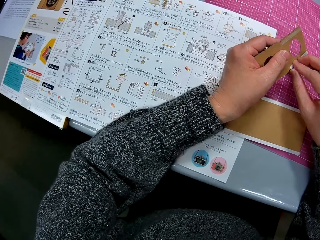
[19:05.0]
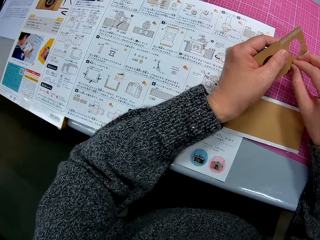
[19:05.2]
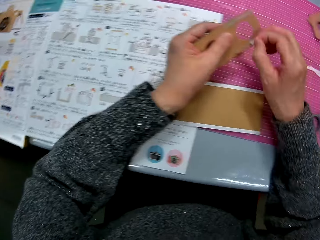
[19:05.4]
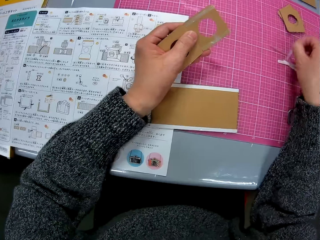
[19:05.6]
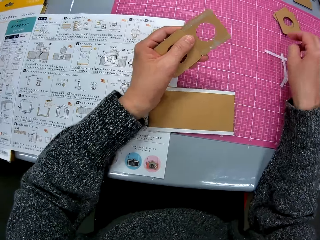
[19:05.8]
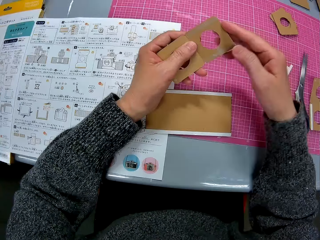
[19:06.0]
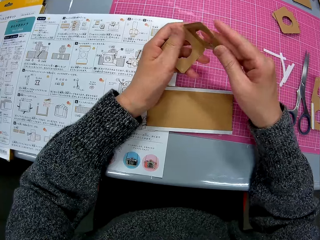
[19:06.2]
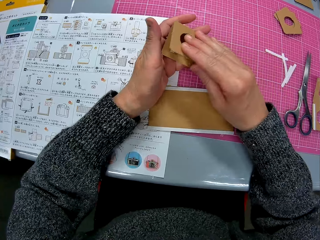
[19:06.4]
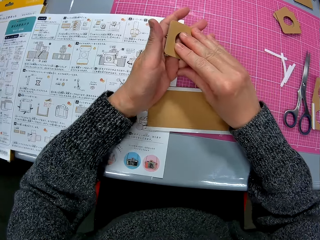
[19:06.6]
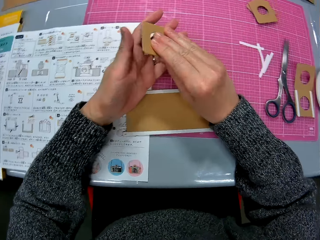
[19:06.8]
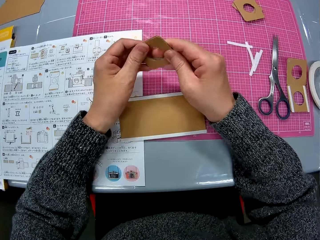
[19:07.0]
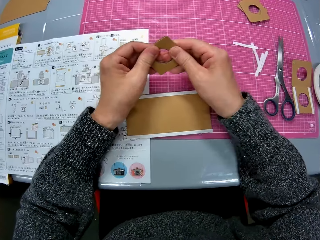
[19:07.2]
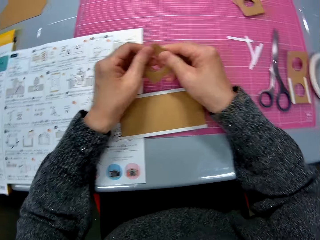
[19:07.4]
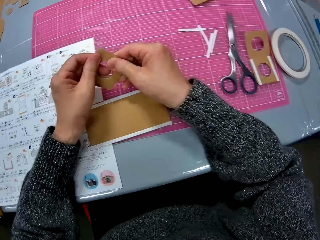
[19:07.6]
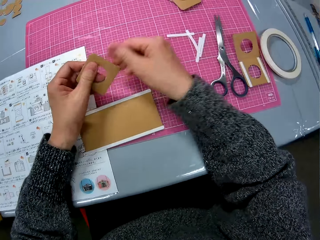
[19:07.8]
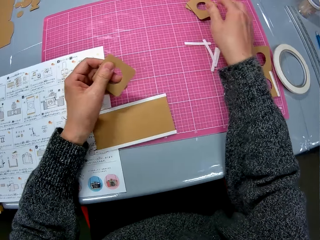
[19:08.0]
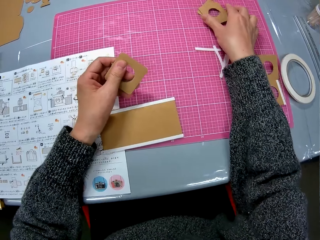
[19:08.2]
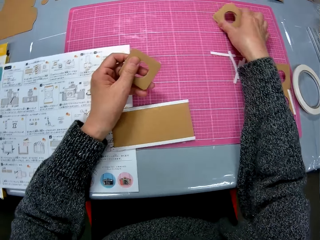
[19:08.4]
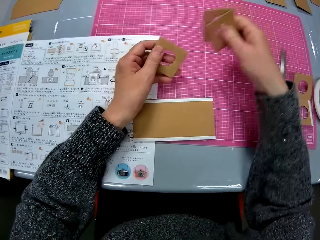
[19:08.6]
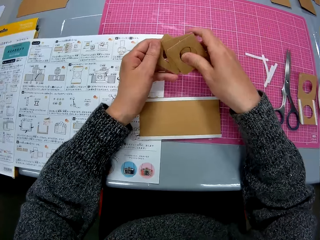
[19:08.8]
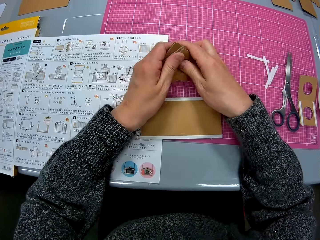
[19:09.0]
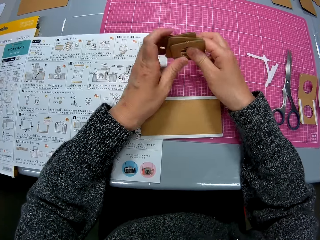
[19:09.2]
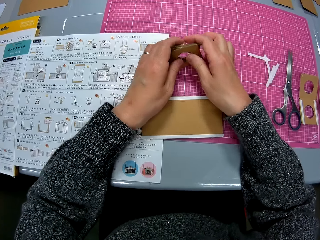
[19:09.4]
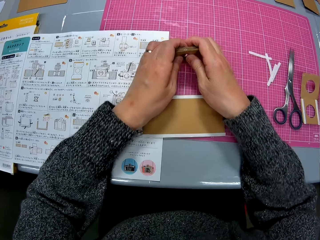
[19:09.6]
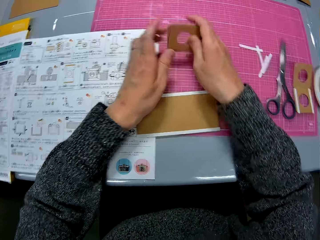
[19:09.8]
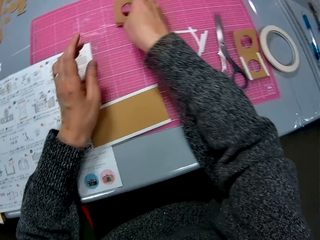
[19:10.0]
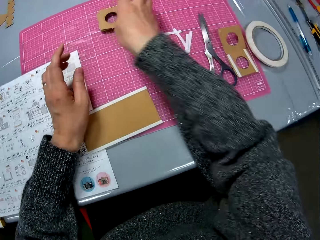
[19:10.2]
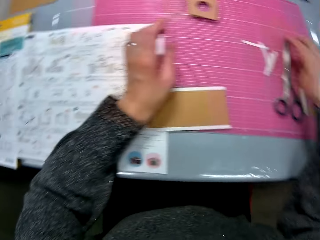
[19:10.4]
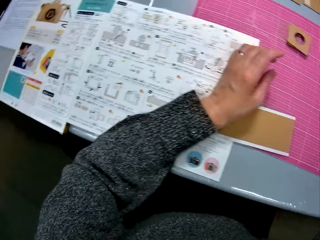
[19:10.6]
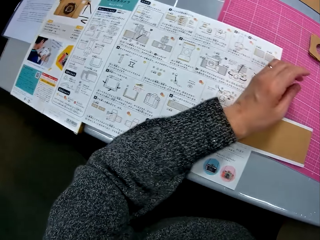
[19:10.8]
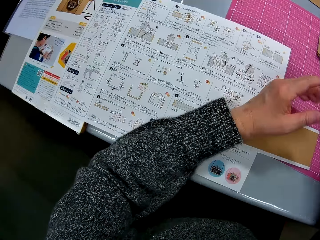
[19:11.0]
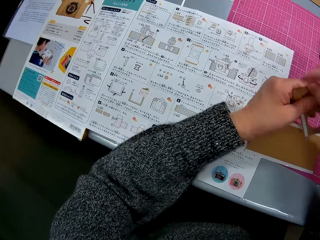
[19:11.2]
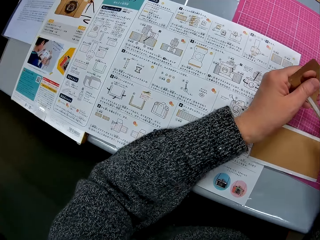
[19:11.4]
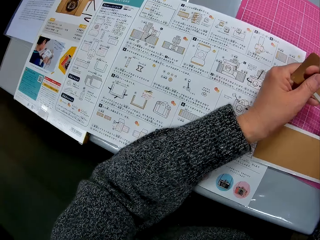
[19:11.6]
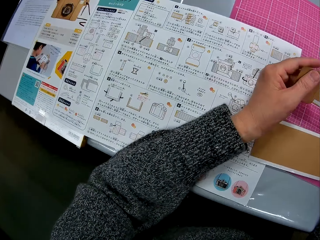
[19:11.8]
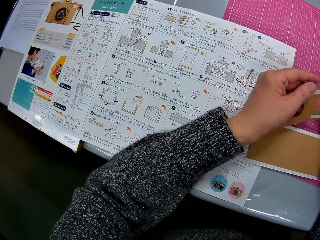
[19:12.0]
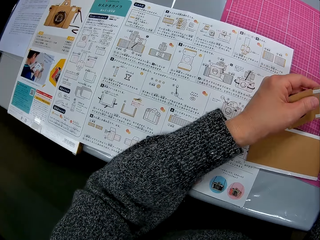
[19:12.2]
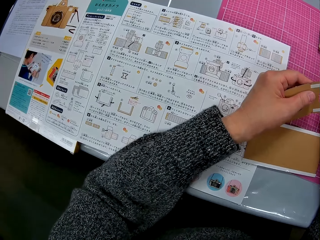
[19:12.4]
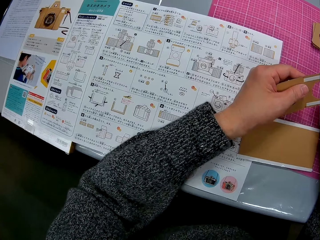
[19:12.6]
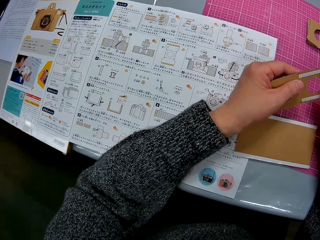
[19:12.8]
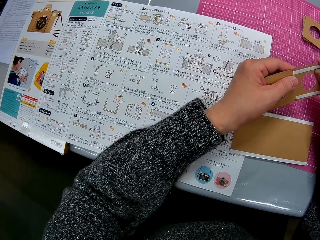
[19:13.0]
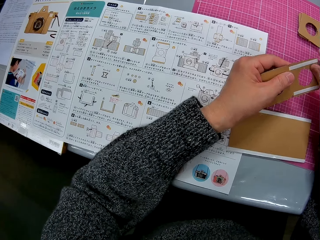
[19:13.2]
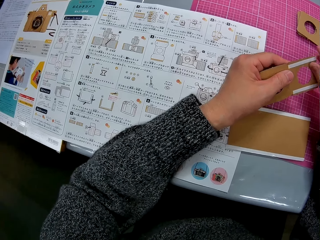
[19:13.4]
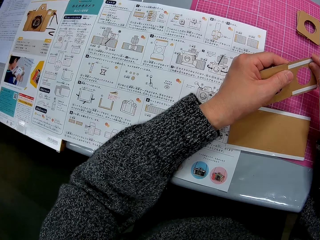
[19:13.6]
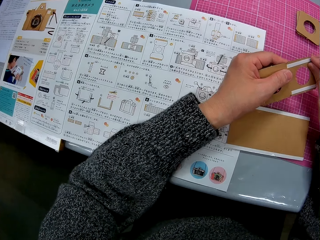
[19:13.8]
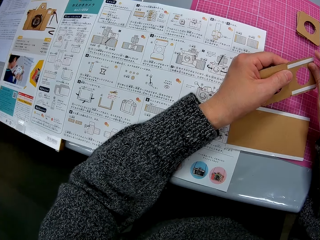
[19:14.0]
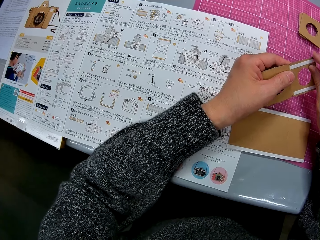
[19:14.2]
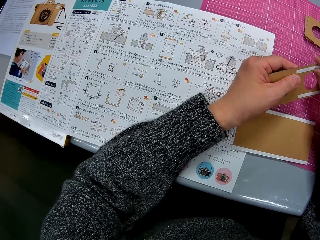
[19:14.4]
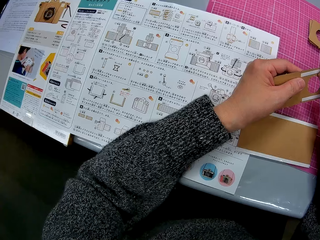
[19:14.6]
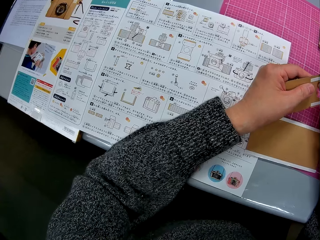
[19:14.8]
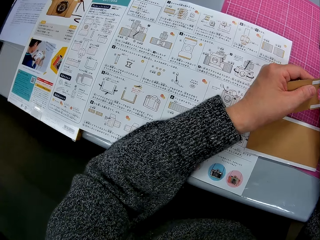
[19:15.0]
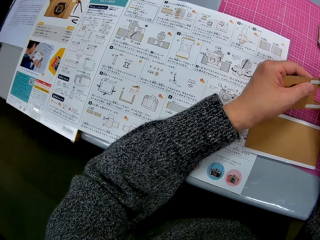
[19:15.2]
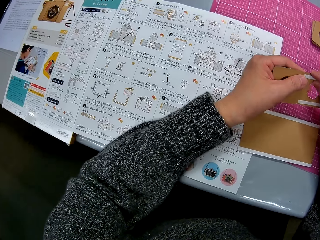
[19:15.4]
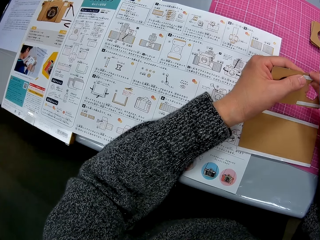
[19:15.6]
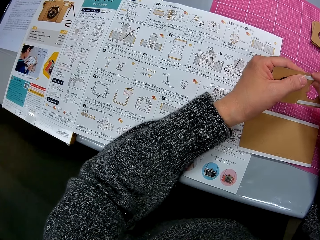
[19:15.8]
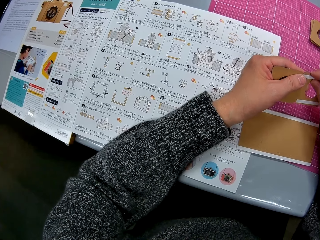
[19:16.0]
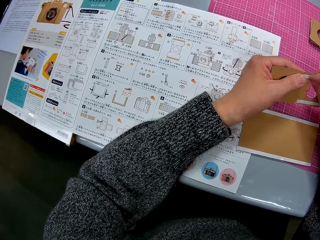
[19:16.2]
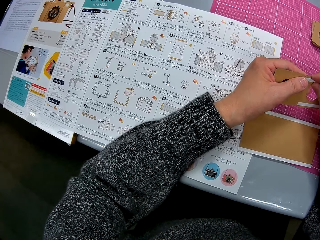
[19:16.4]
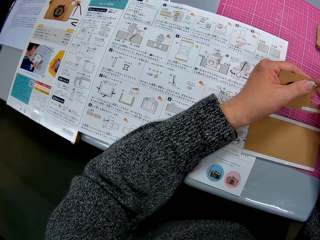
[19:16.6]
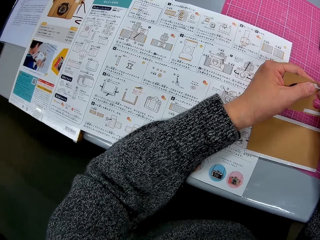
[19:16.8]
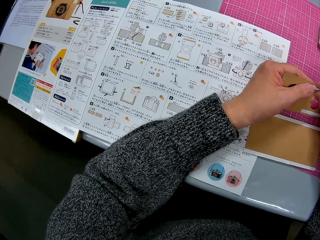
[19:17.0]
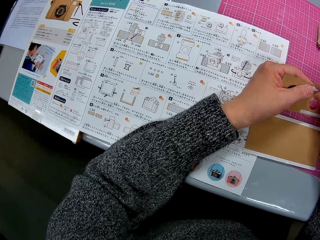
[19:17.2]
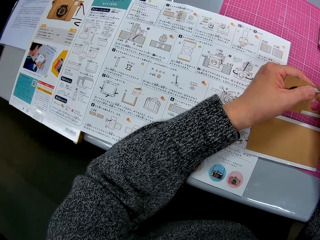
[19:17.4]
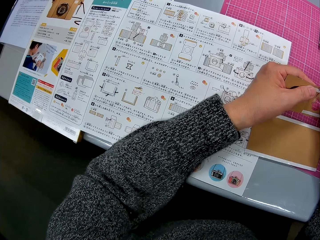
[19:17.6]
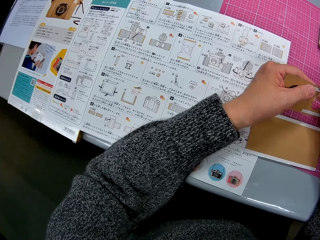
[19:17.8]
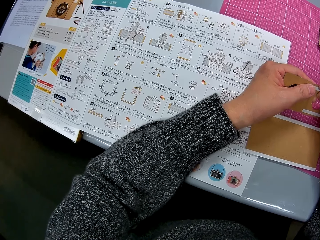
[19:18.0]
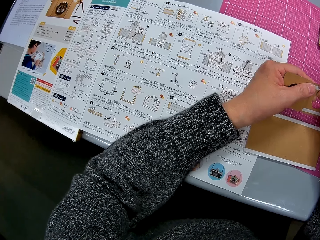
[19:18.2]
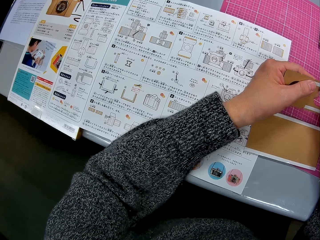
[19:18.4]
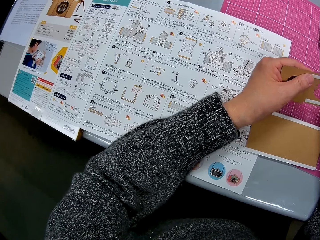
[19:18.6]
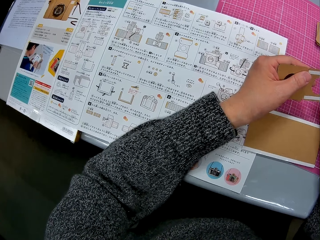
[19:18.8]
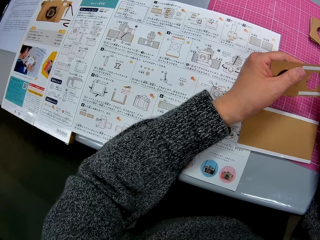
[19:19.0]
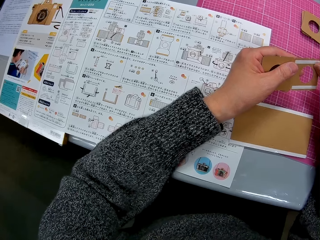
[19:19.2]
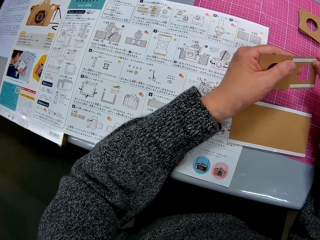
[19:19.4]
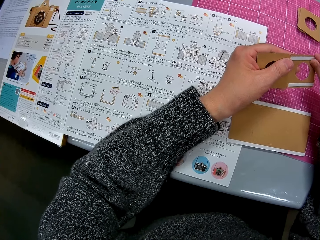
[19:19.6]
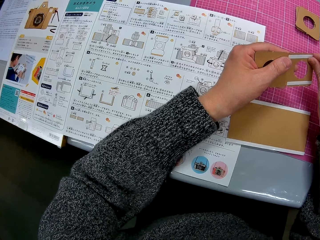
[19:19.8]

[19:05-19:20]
The camera wearer drops the piece of cello tape or sticker on the sheet. She folds the third cardboard piece or crafting paper with her two hands. She sticks the crafting paper. She picks up the other two cardboard pieces from the sheet. She collects the folded crafting paper. She holds the three cardboard pieces in her hands. She drops the three cardboard pieces on the sheet. She looks at the manual. She removes the piece of cello tape from the fourth cardboard piece. She removes a sticker.

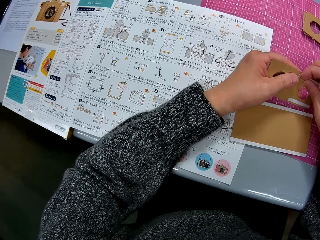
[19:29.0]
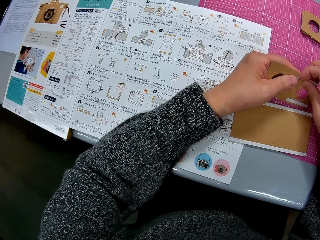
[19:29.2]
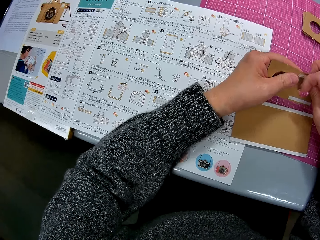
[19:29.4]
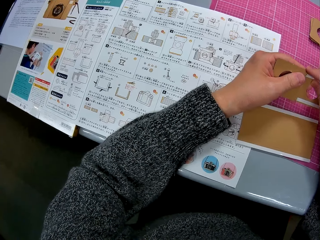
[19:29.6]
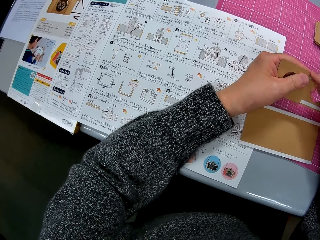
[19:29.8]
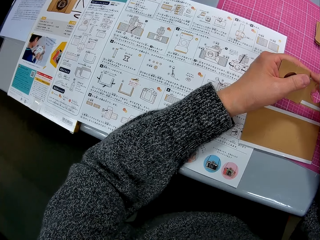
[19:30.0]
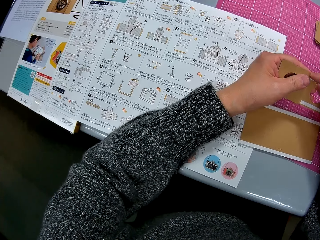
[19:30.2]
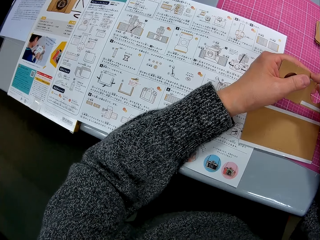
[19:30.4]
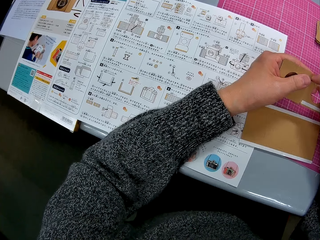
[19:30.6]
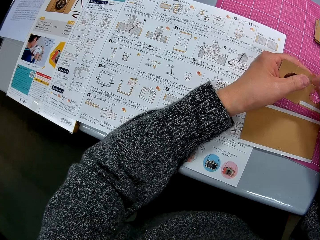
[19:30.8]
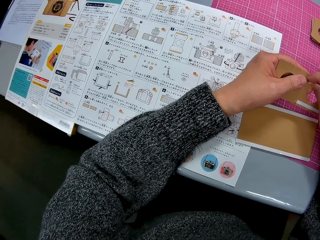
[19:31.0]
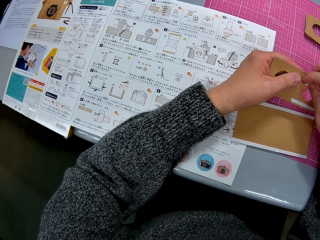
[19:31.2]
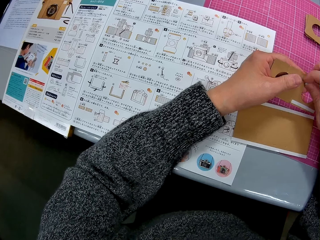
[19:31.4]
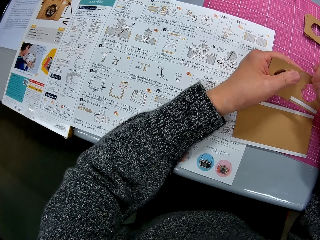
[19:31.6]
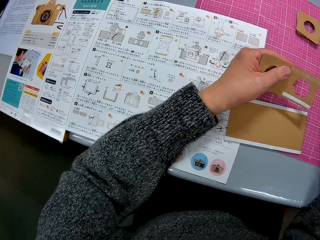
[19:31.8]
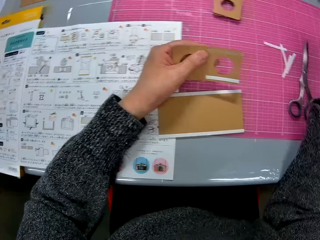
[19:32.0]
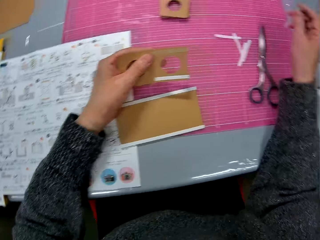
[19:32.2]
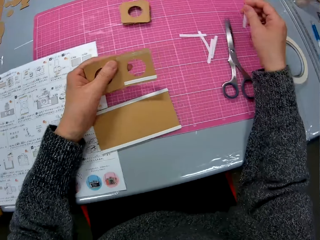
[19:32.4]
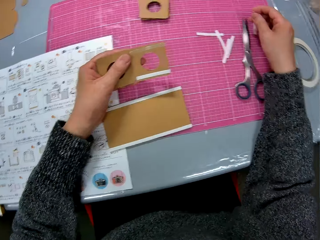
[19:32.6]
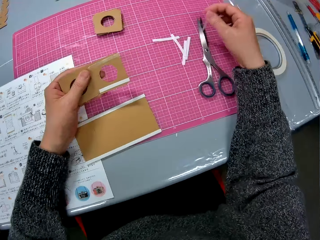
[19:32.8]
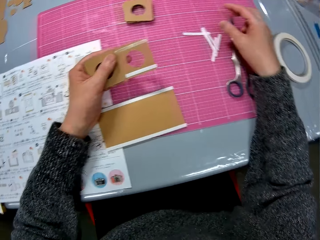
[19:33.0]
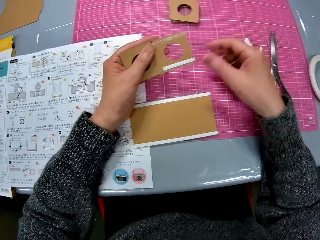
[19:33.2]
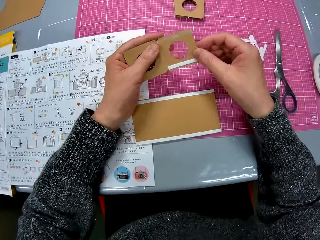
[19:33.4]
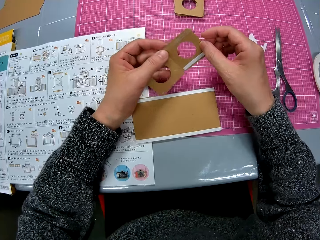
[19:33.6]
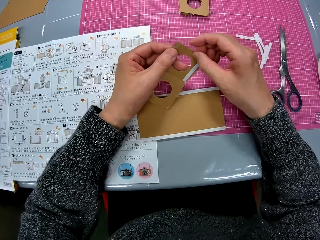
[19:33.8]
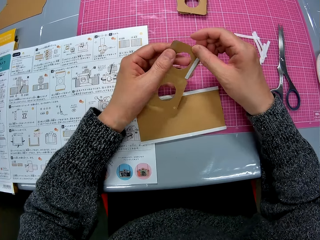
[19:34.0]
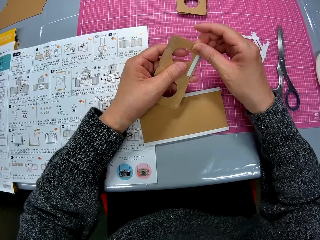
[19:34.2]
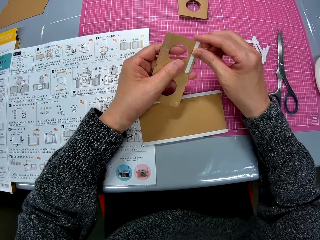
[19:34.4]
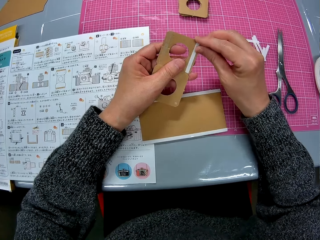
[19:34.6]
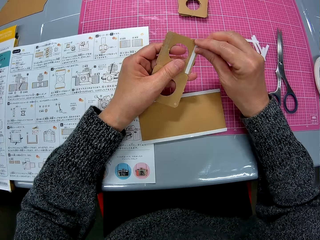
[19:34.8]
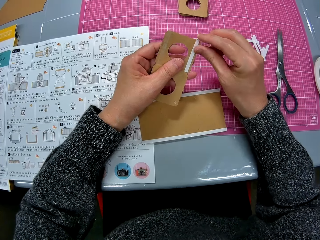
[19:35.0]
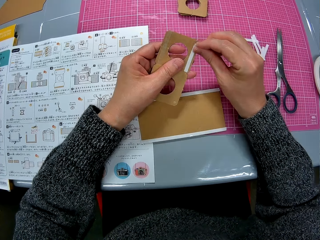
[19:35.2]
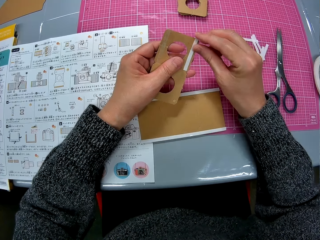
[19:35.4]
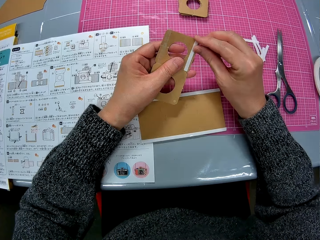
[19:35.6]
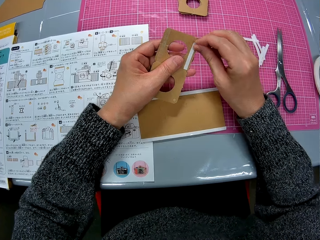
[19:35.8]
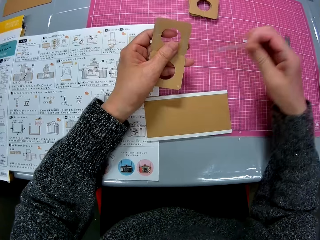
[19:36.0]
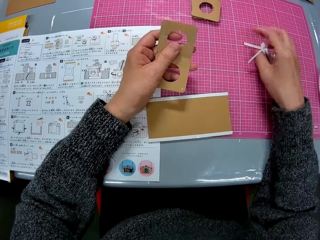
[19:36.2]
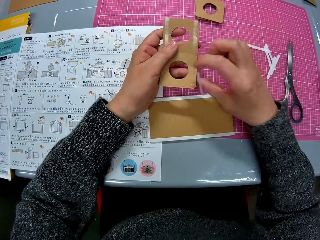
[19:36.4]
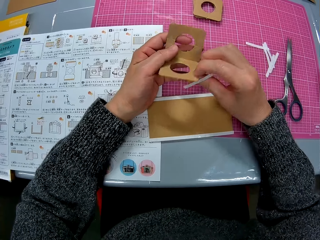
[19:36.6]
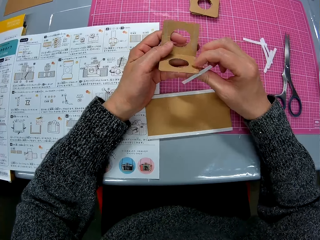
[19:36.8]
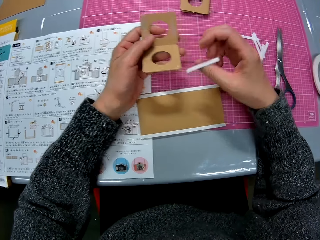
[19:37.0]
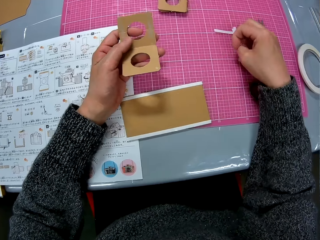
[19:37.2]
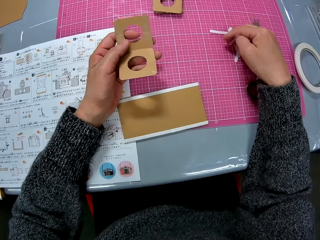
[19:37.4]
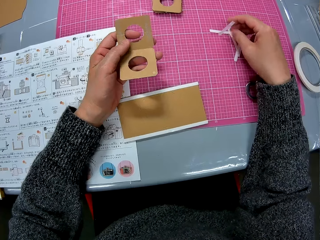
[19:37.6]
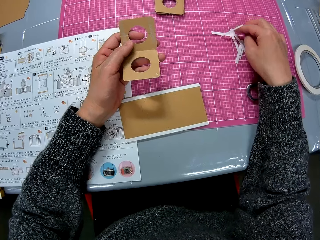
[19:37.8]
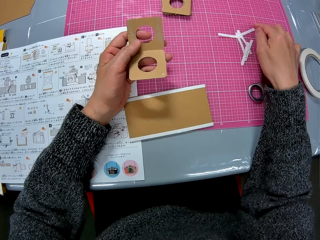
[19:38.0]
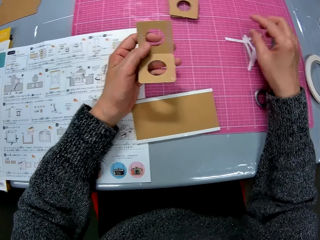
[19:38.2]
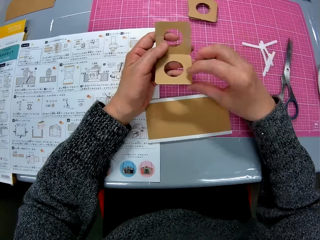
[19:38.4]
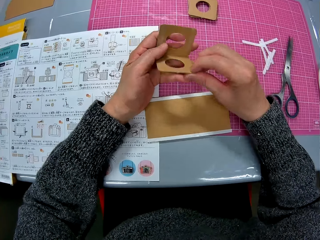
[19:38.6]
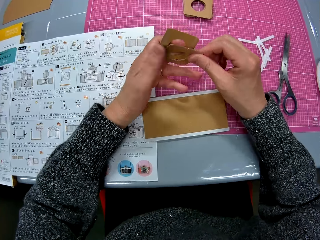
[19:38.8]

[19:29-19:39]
The camera wearer drops the pulled-out piece of cello tape on the sheet. They remove another piece of cello tape from the fourth cardboard piece or crafting paper. They stick the crafting paper. They drop the pulled-out piece of cello tape on the sheet.
